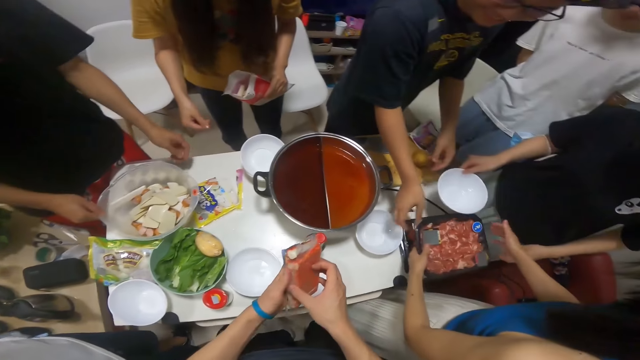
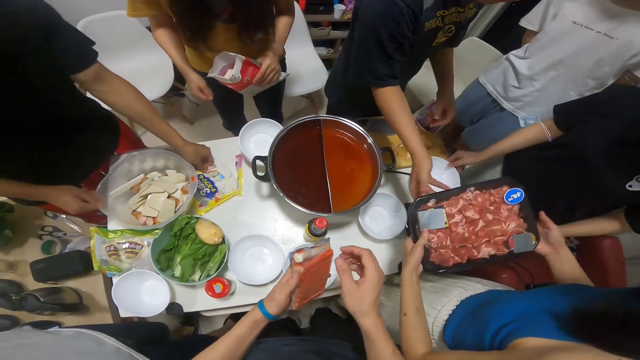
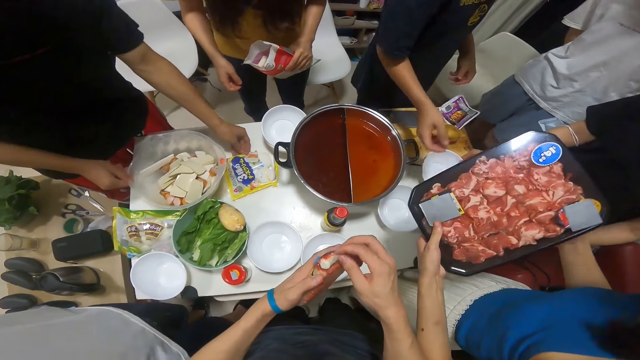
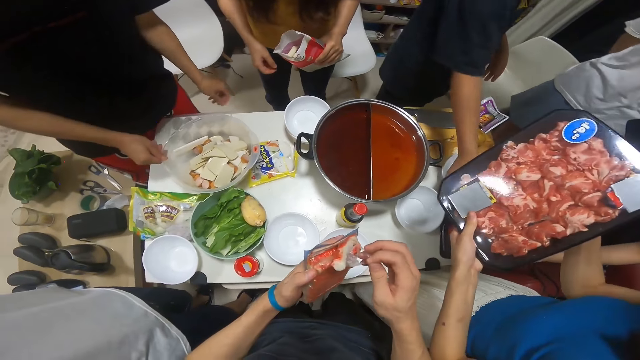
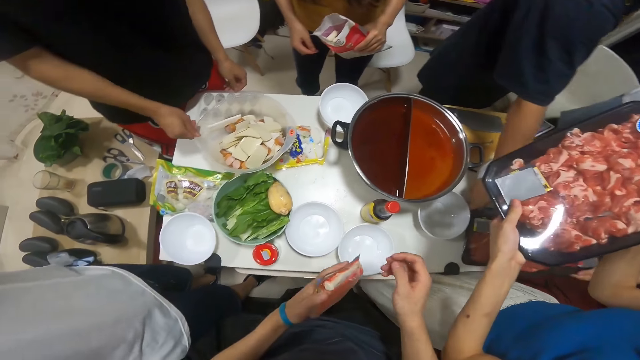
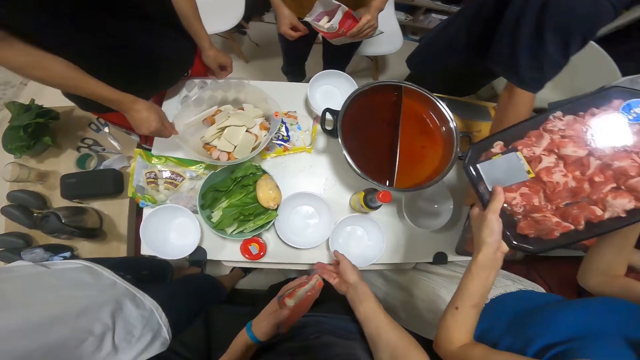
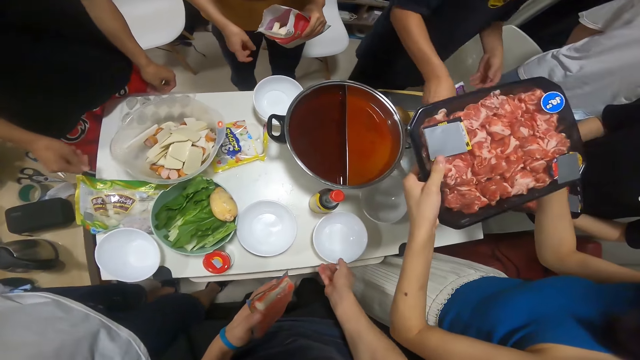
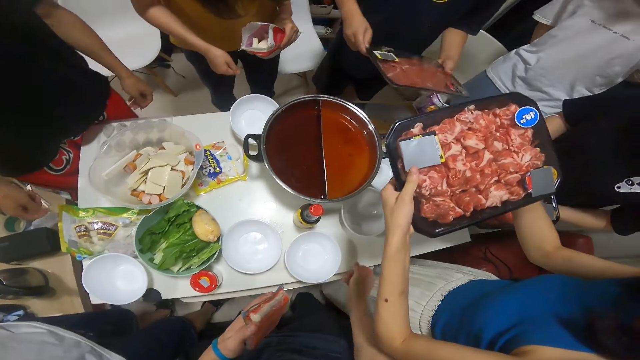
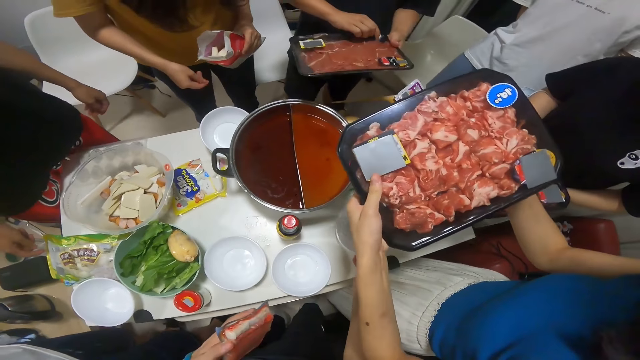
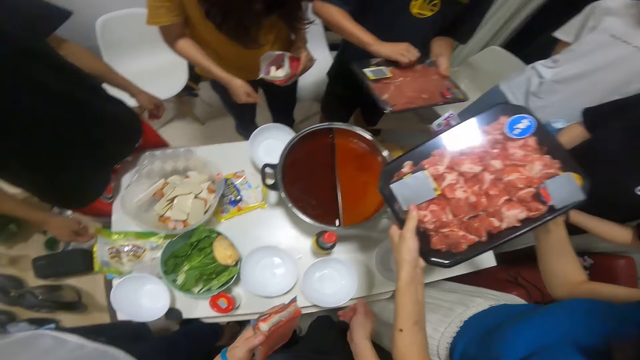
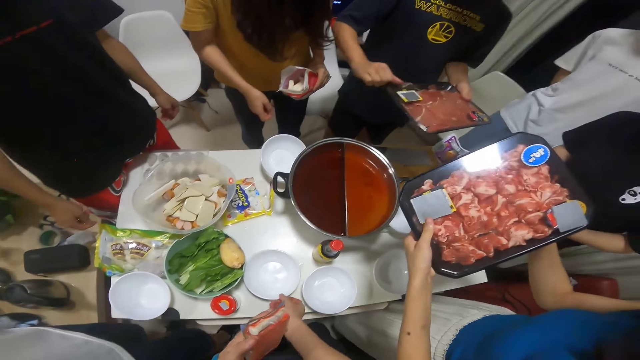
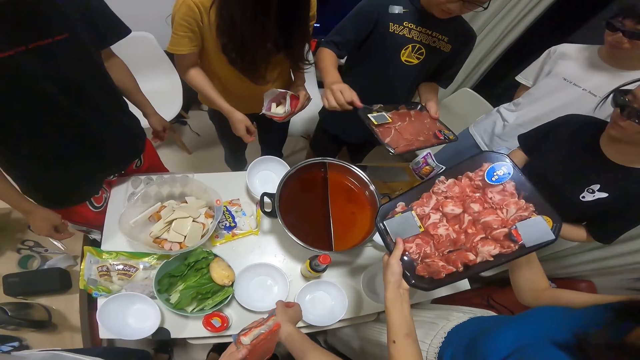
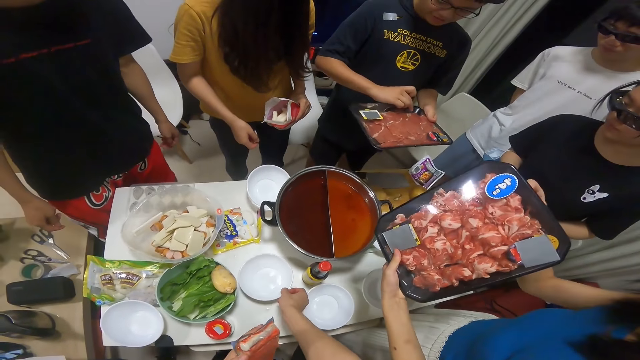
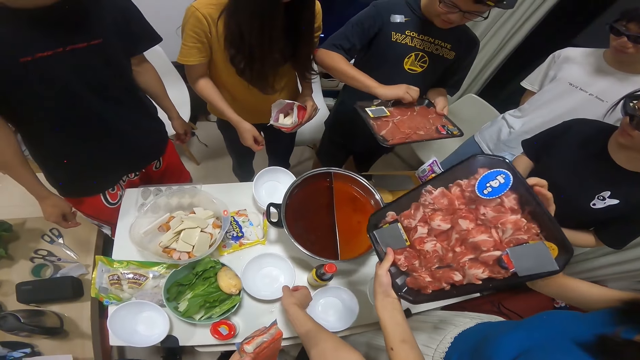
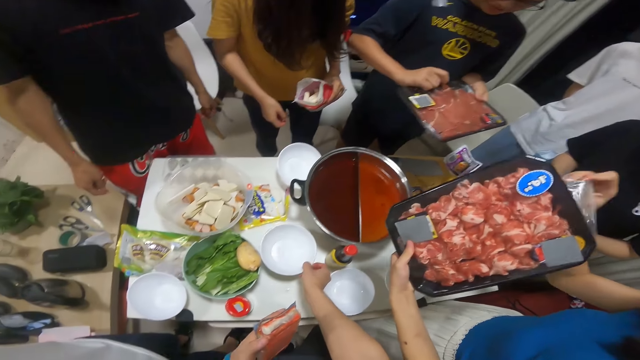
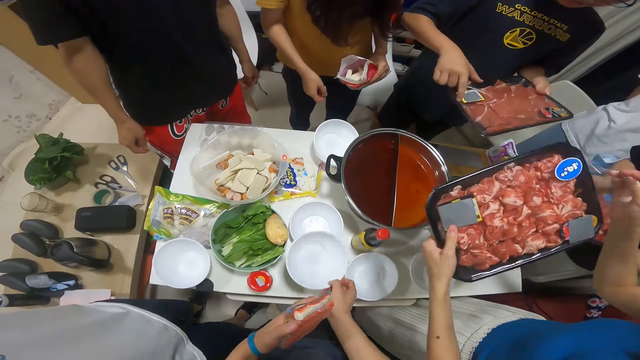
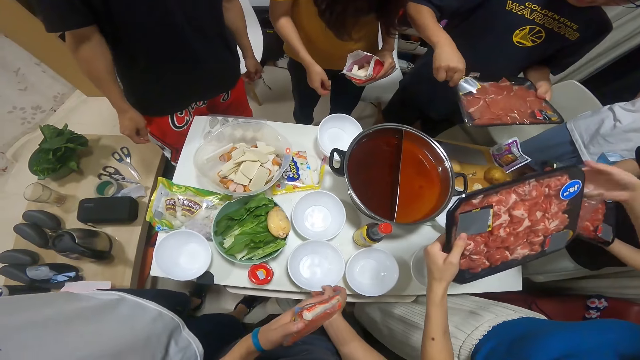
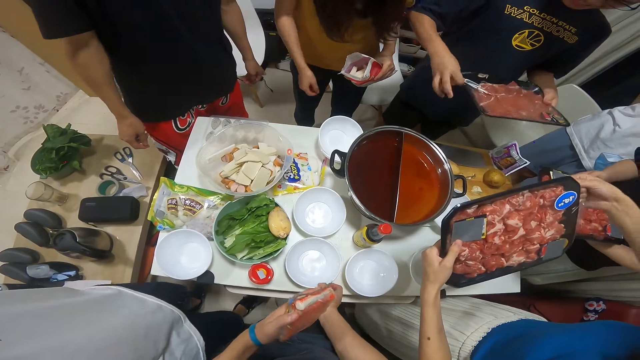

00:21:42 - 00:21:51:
The camera wearer holds the pack of sausage with both hands. A man moves the bowl of potato slices on the table with his right hand. Another man takes a nylon covered tray of raw meat from the table with his right hand. The camera wearer holds the pack of sausage with her left hand and moves two plates on the table with her right hand. The second man holds the nylon covered tray of raw meat with both hands and removes the nylon from the nylon covered tray of raw meat in his hands with his right hand. The camera wearer removes a plate from a stack of plates on the table with her right hand. A woman removes the nylon from the tray of raw meat in her hands with her right hand. The camera wearer drops the plate from the stack of plates on the table with her right hand.

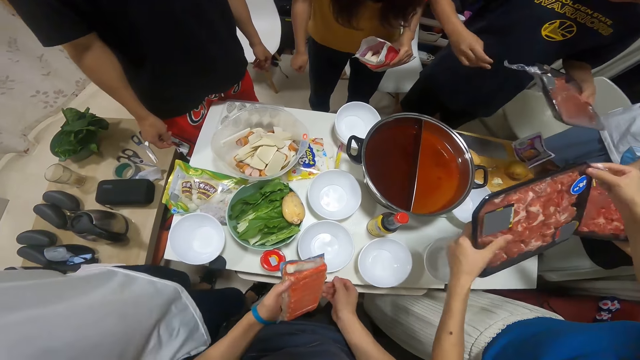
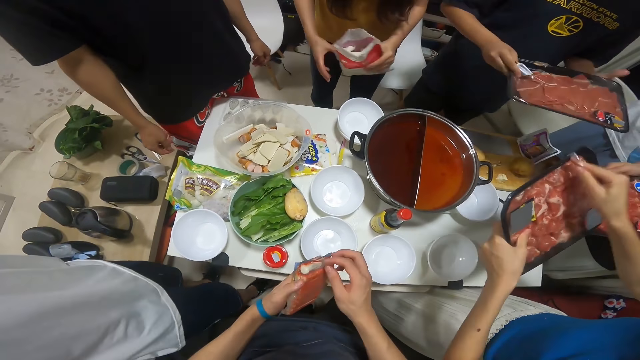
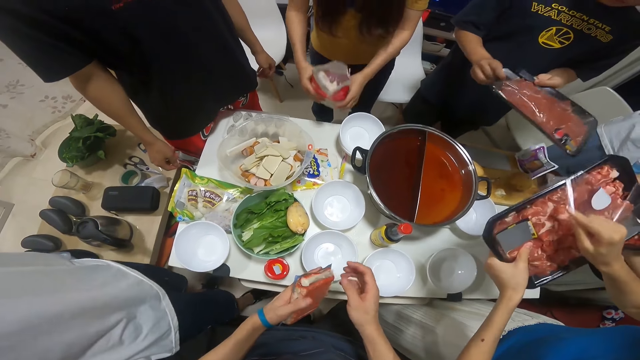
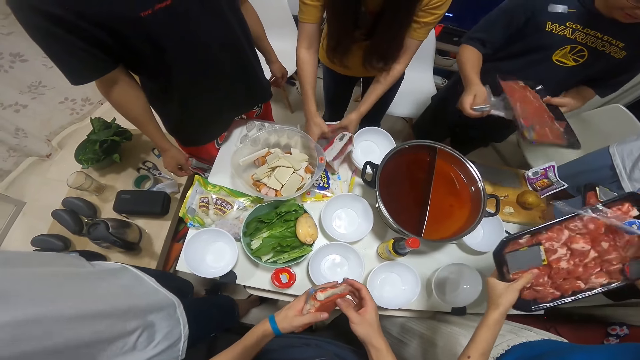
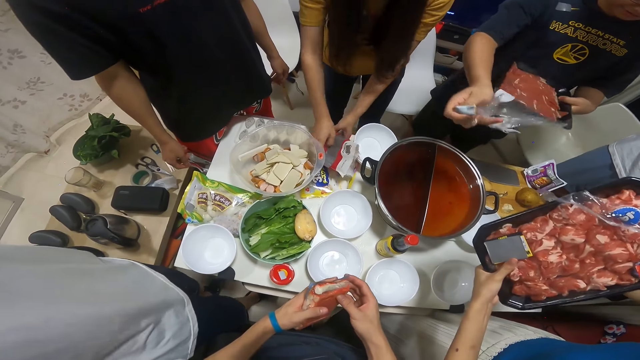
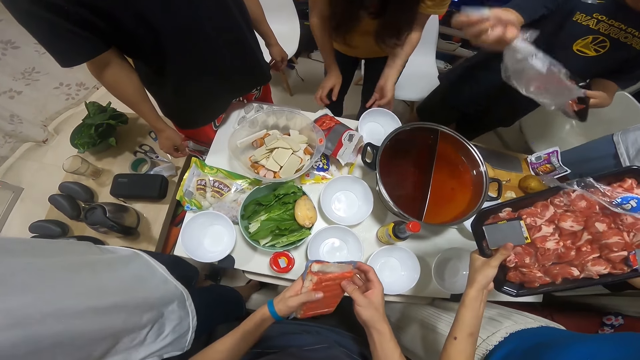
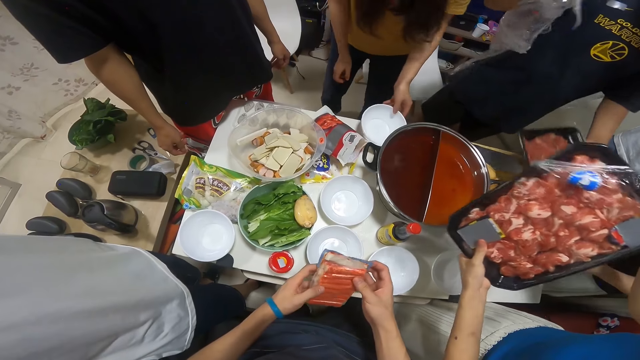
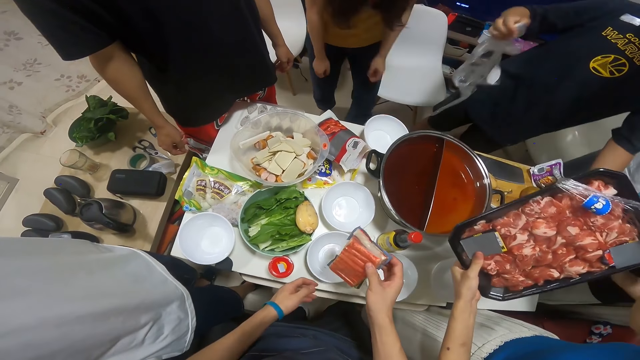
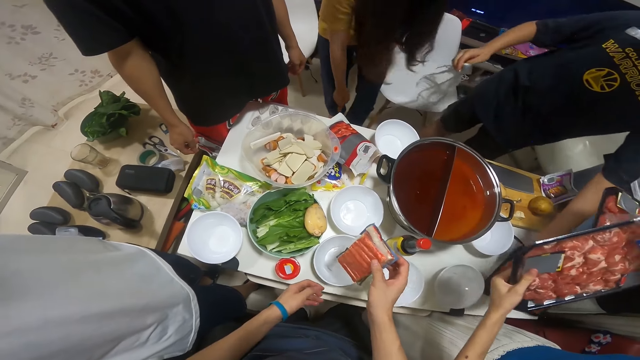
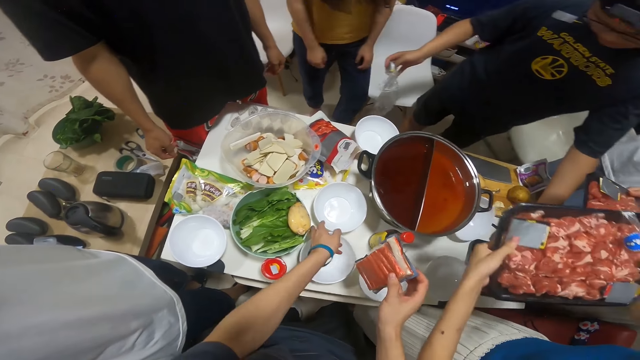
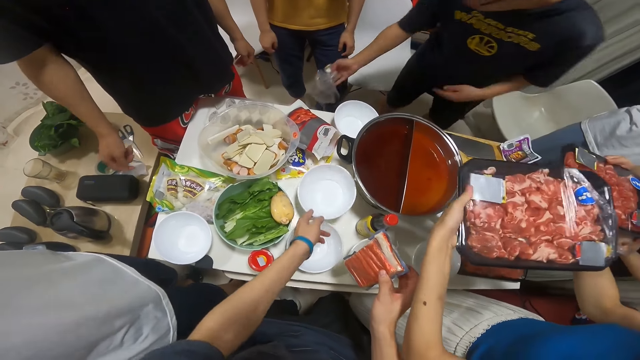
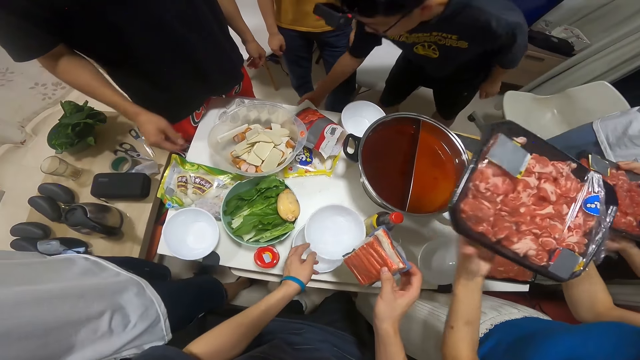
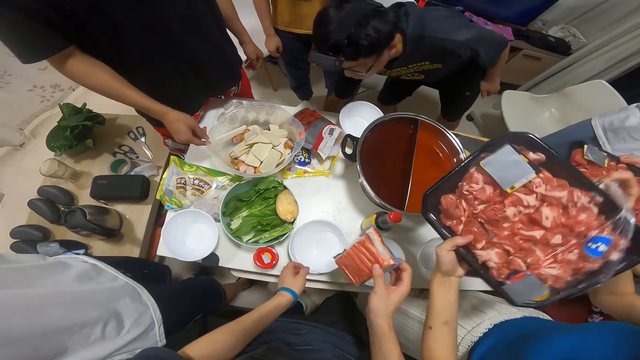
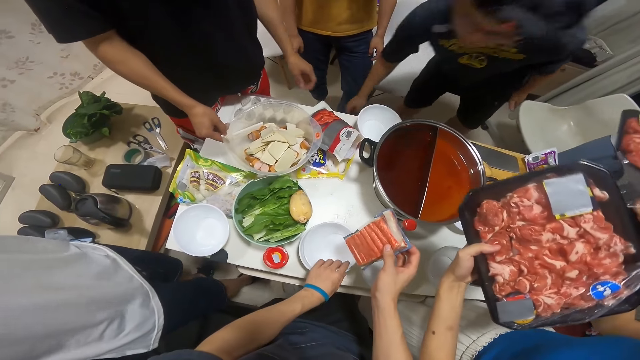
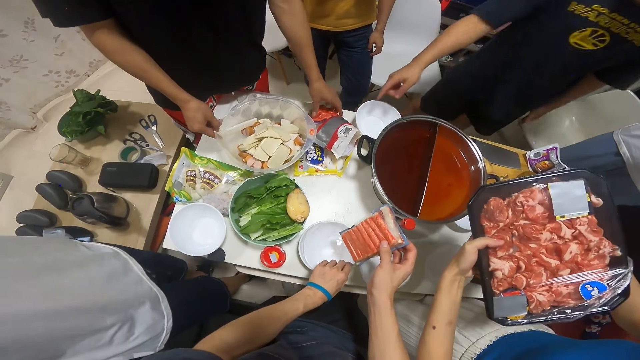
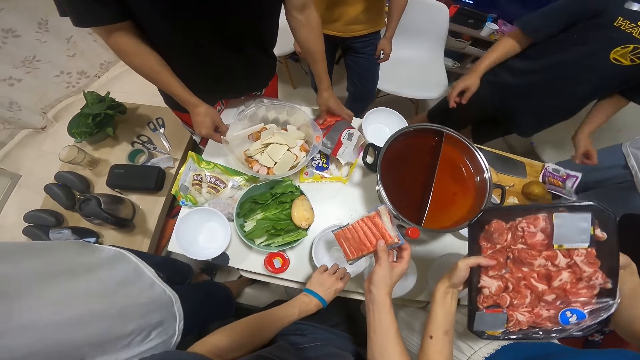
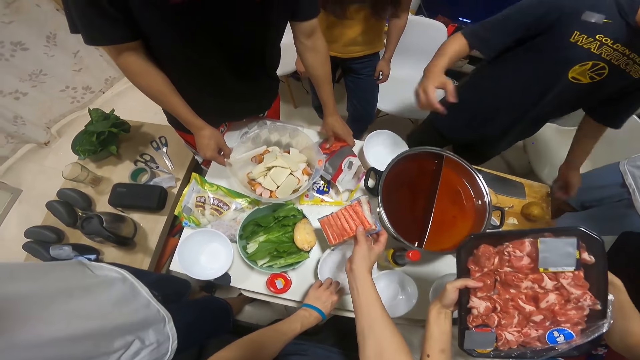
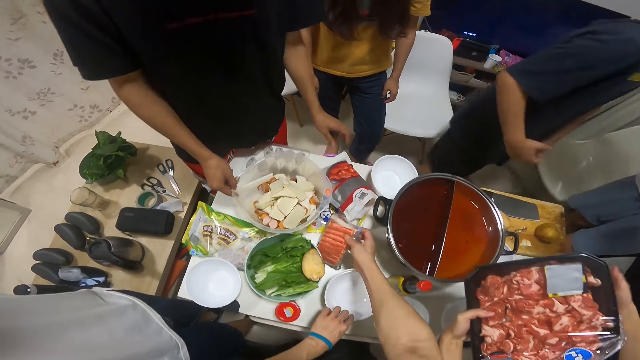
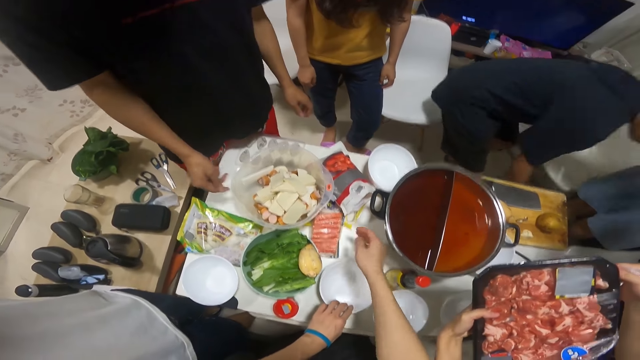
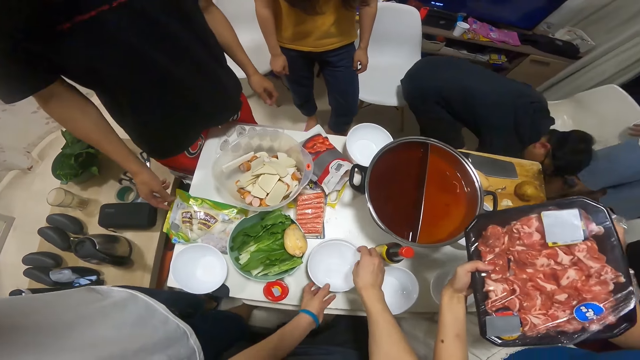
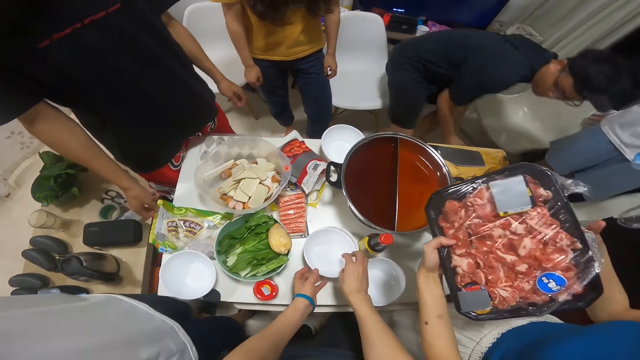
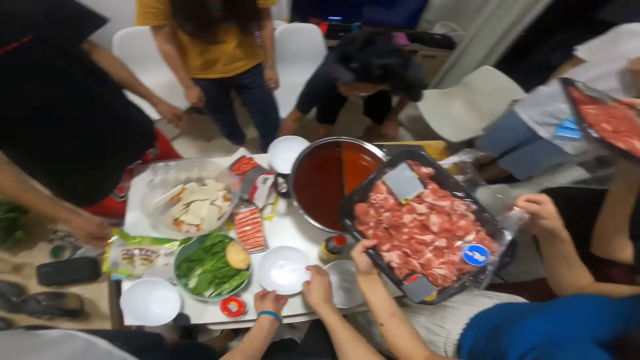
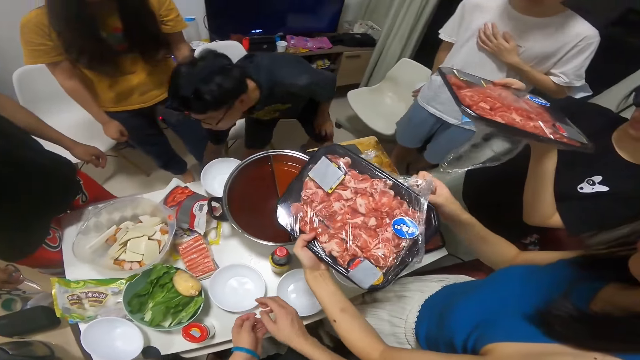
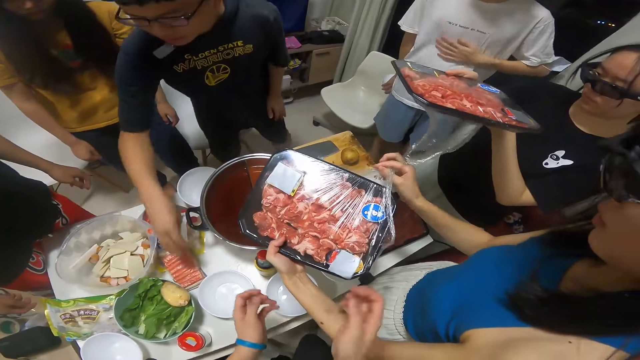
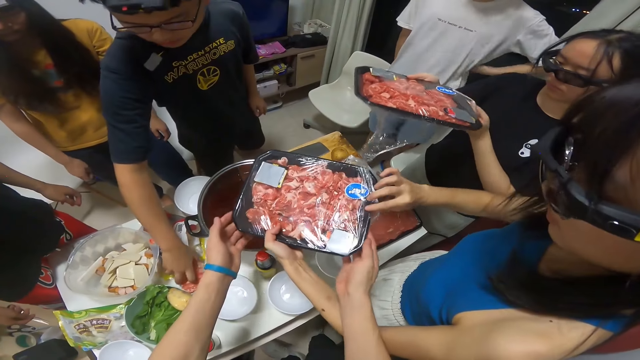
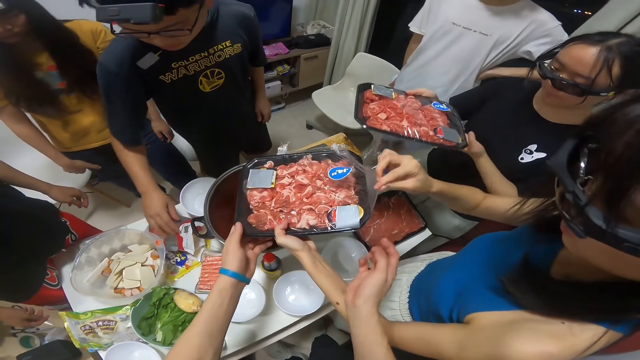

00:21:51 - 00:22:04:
The camera wearer holds the pack of sausage with both hands. A woman holds the sachet of peppers with both hands, drops the sachet of peppers in her hands on the table, and touches a plate on the table with her left hand. The camera wearer holds the pack of sausage with her right hand. A man drops the uncovered tray of raw meat on the table with his left hand. The camera wearer picks up a plate from the table with her left hand. The man puts the nylon in his right hand into the bin under the table. The camera wearer puts the plate in her left hand into another plate on the table. She drops the pack of sausage in her right hand on the table and touches the stack of plates on the table with both hands. Another woman removes the nylon from the nylon covered tray of raw meat in her hands with her left hand. The camera wearer holds the nylon-covered tray of raw meat in another woman's hands with both hands.
